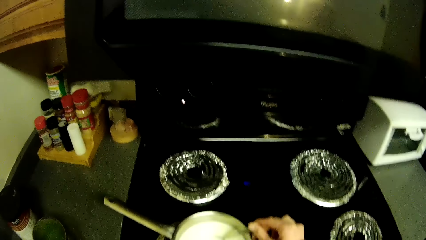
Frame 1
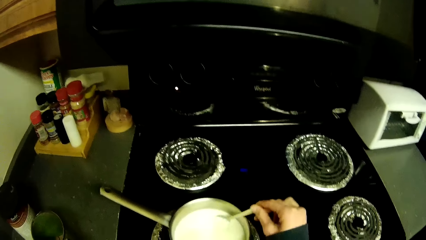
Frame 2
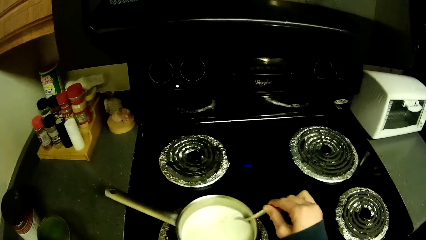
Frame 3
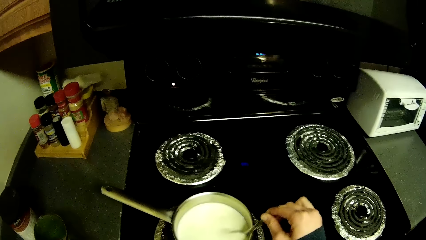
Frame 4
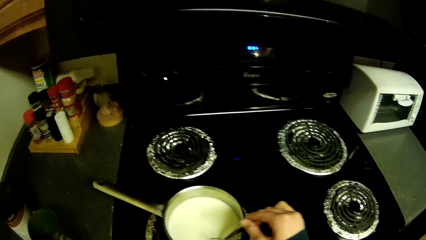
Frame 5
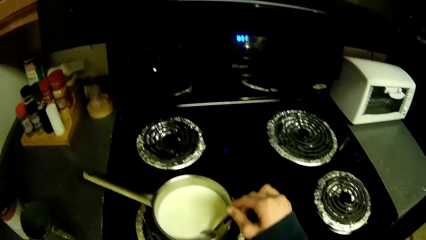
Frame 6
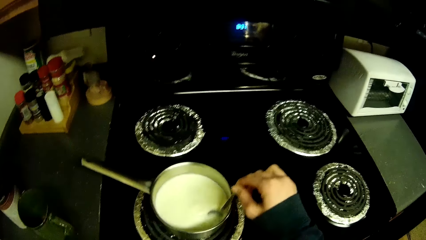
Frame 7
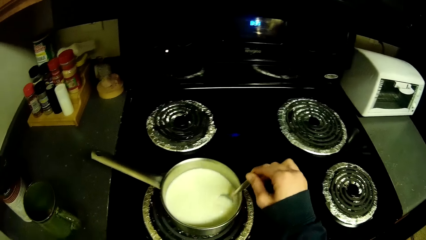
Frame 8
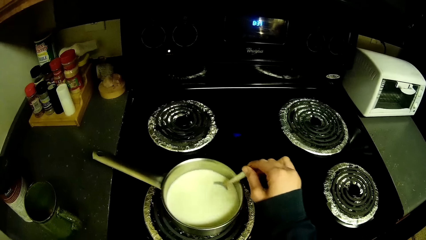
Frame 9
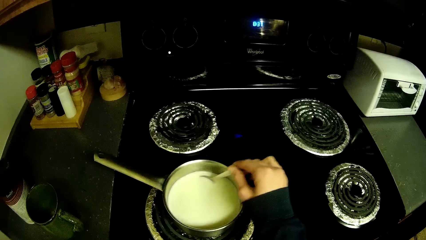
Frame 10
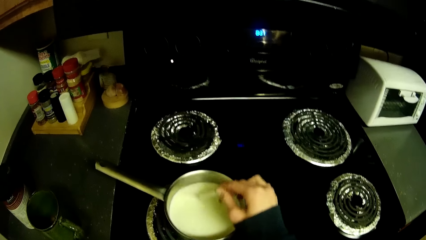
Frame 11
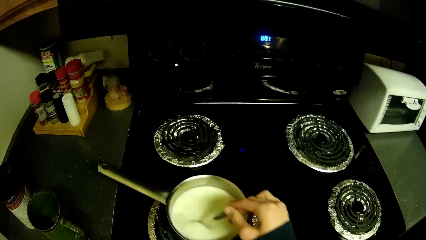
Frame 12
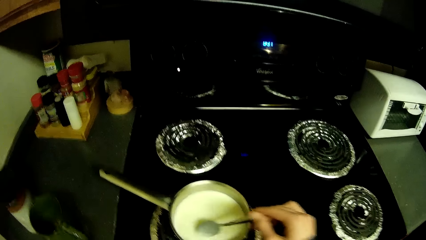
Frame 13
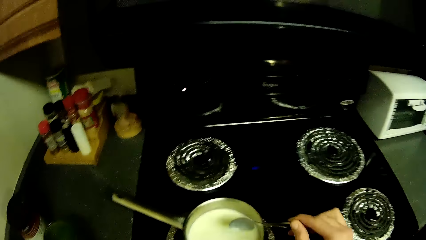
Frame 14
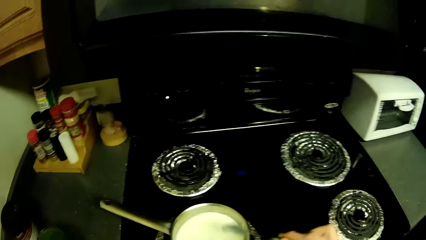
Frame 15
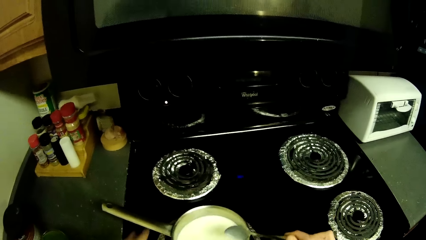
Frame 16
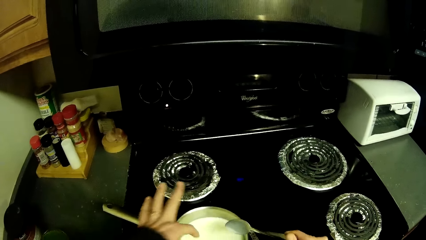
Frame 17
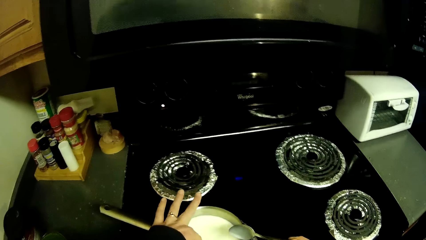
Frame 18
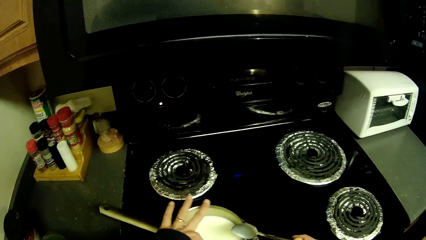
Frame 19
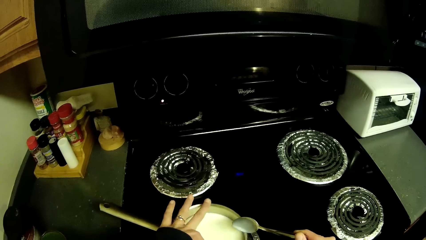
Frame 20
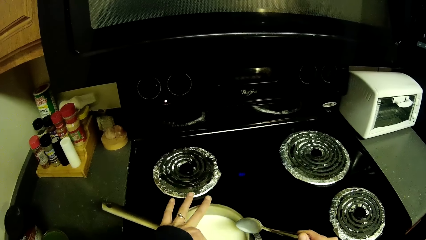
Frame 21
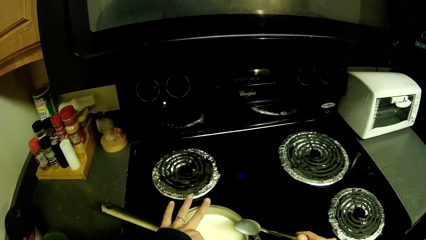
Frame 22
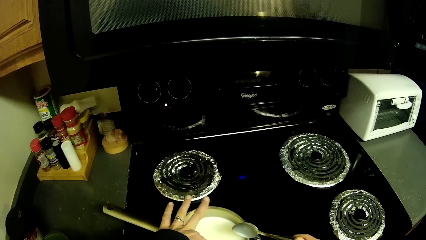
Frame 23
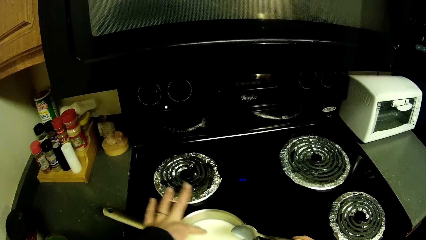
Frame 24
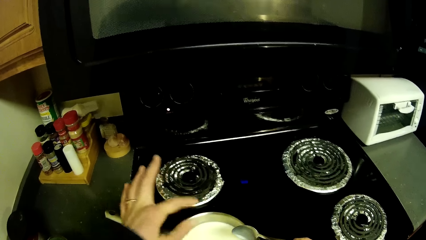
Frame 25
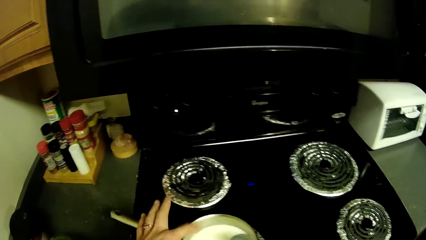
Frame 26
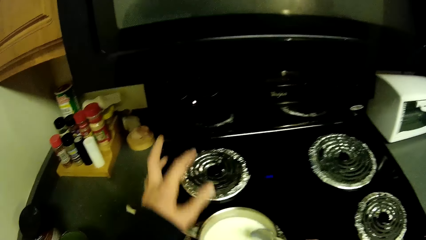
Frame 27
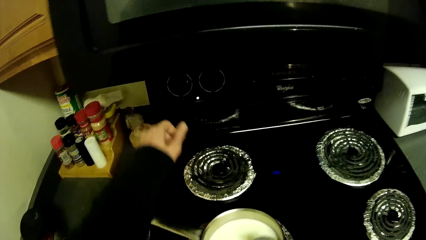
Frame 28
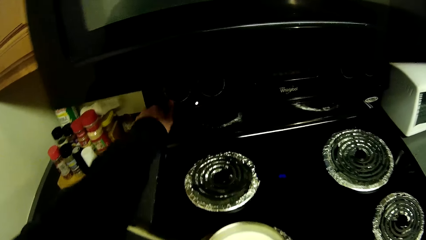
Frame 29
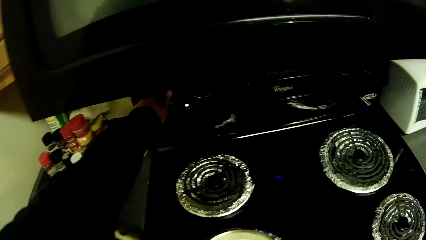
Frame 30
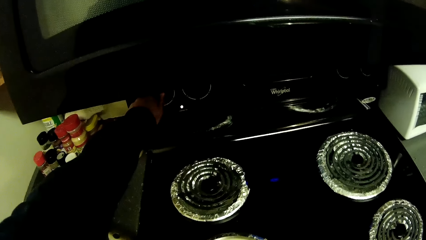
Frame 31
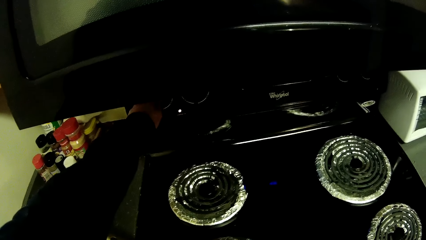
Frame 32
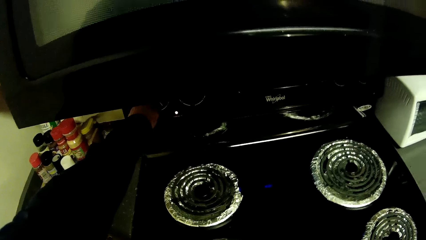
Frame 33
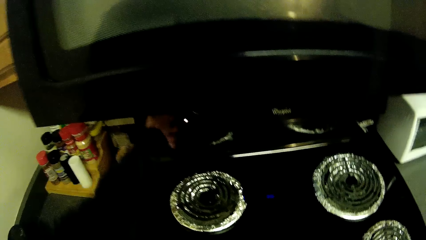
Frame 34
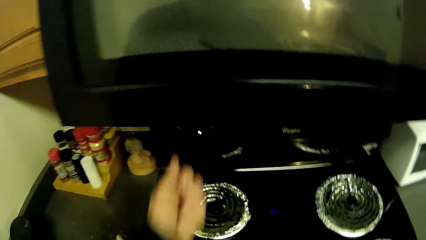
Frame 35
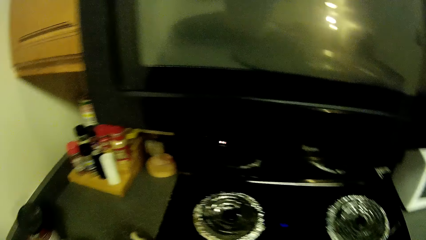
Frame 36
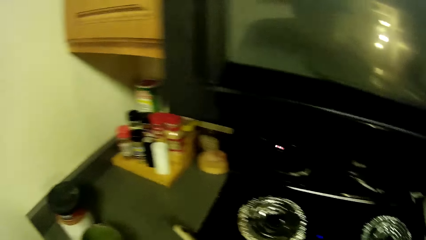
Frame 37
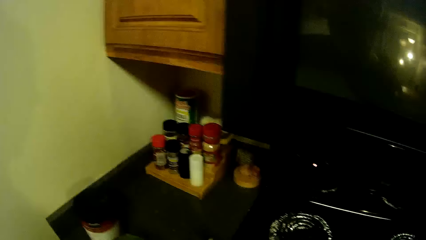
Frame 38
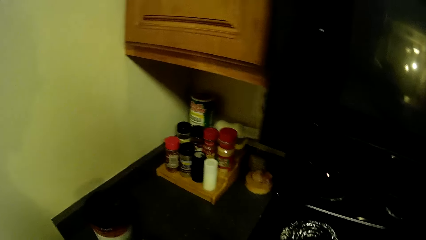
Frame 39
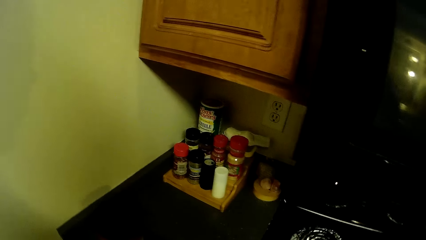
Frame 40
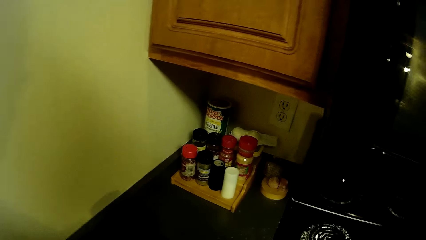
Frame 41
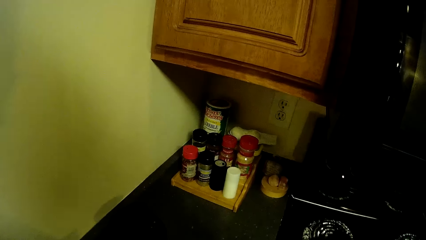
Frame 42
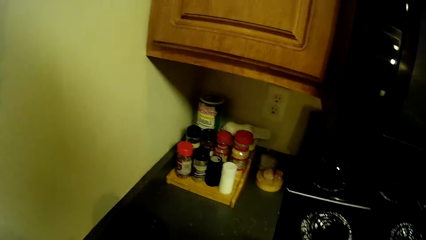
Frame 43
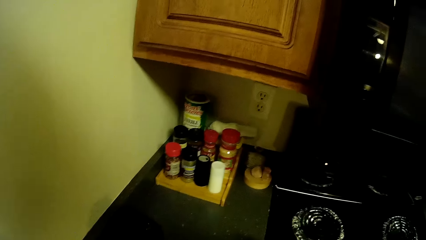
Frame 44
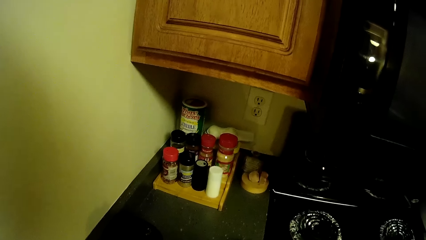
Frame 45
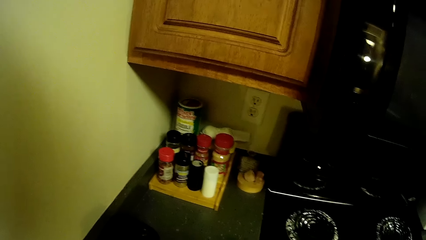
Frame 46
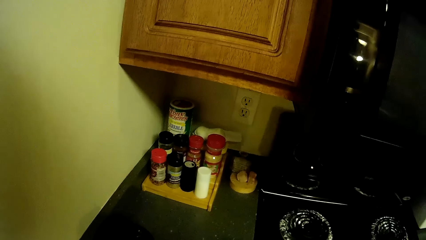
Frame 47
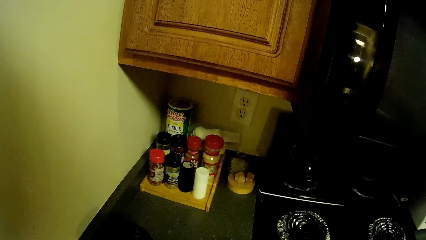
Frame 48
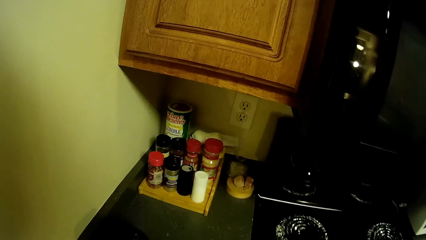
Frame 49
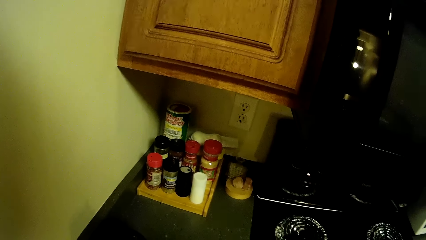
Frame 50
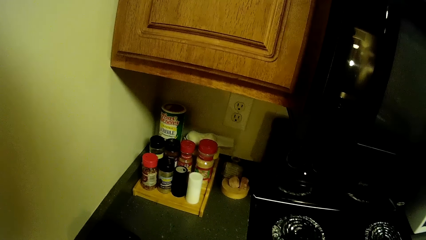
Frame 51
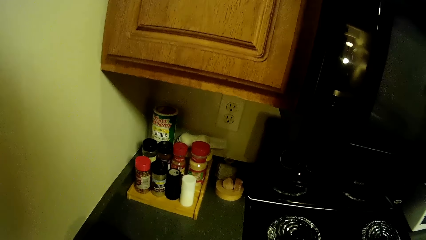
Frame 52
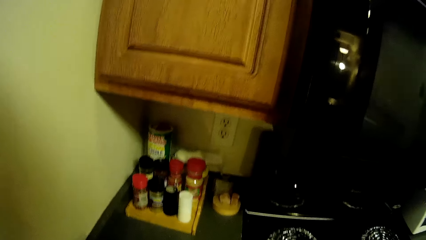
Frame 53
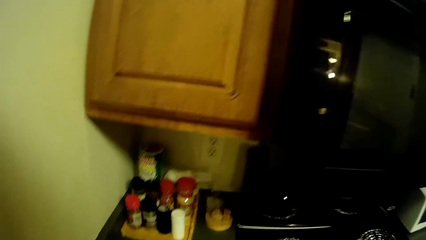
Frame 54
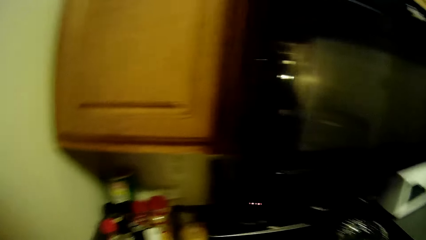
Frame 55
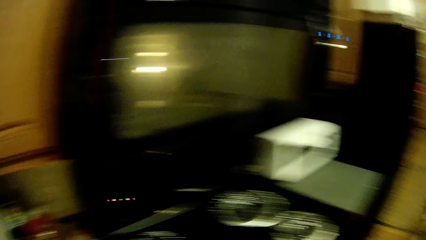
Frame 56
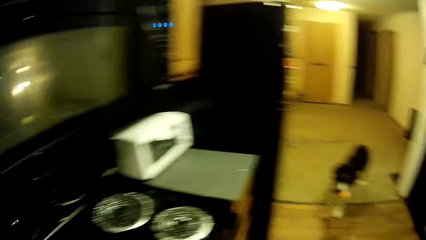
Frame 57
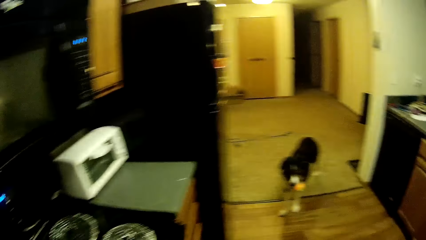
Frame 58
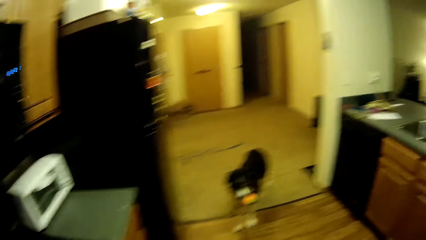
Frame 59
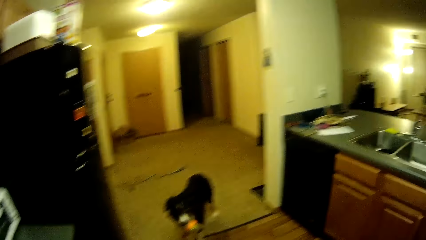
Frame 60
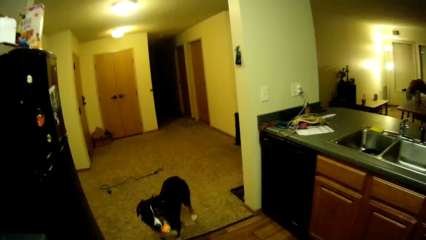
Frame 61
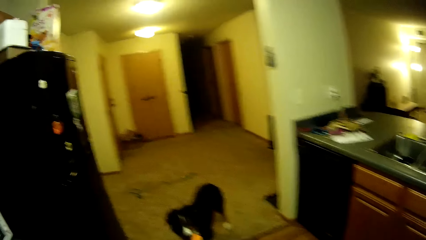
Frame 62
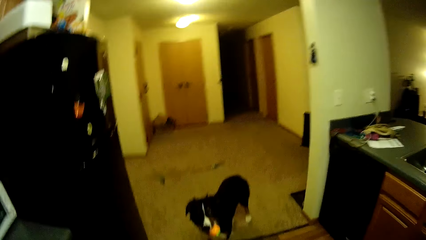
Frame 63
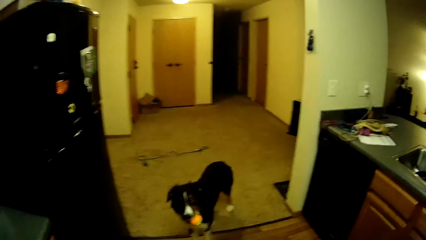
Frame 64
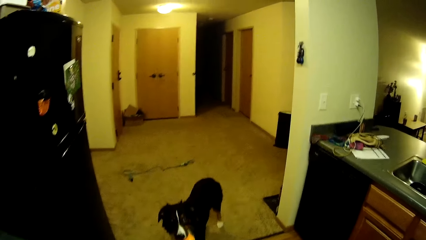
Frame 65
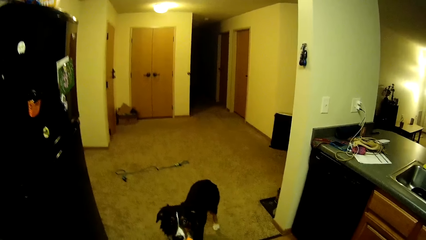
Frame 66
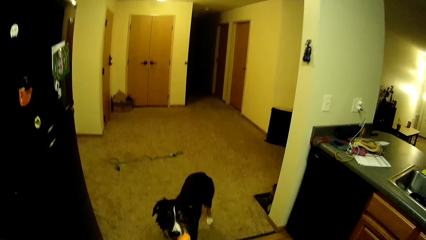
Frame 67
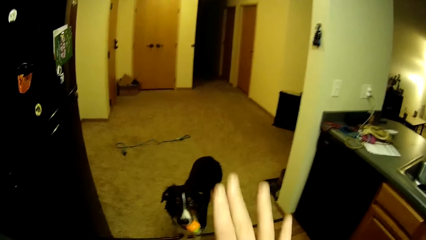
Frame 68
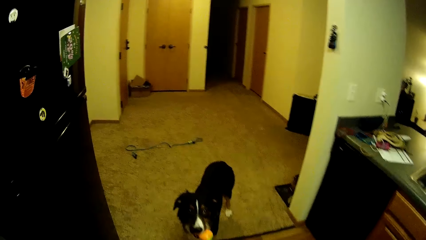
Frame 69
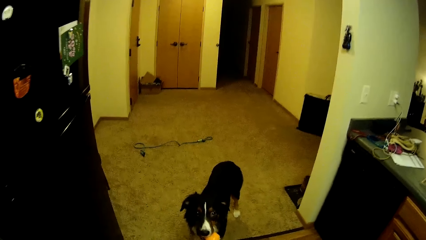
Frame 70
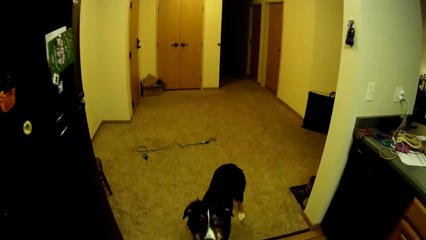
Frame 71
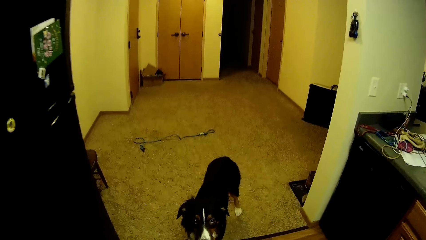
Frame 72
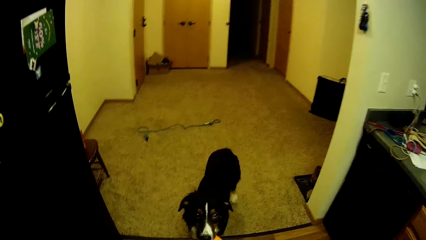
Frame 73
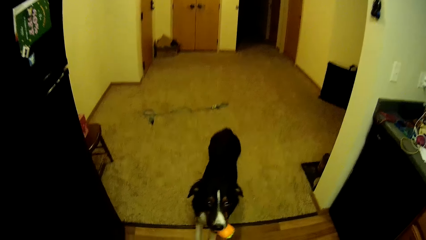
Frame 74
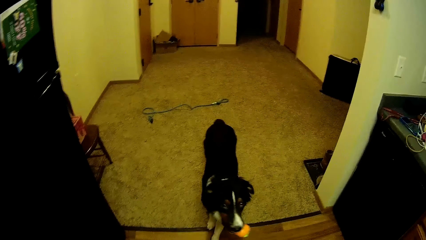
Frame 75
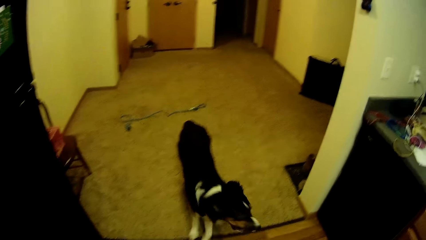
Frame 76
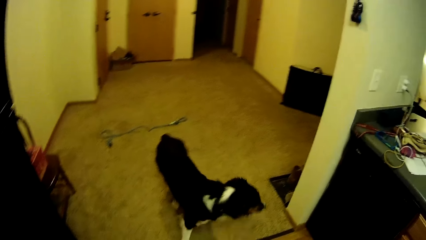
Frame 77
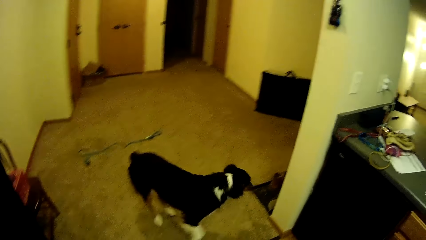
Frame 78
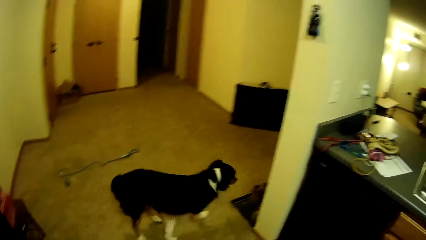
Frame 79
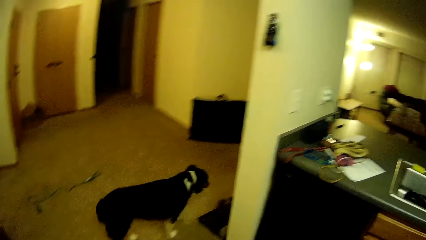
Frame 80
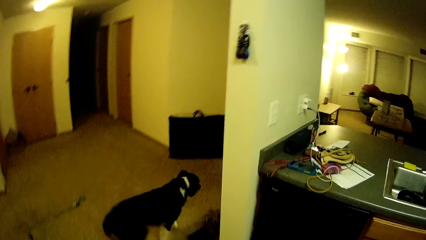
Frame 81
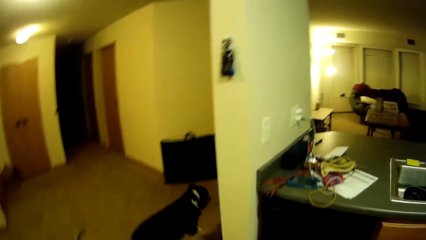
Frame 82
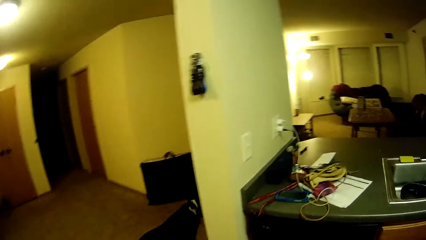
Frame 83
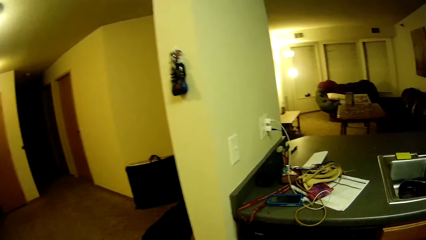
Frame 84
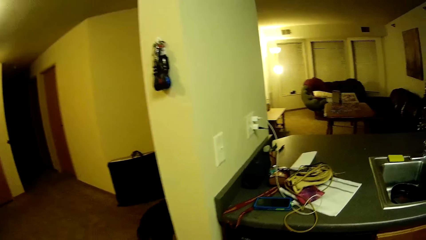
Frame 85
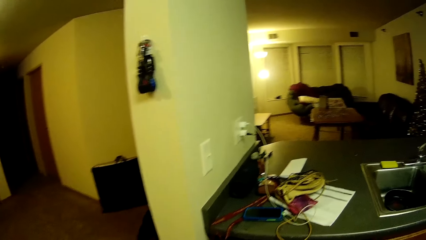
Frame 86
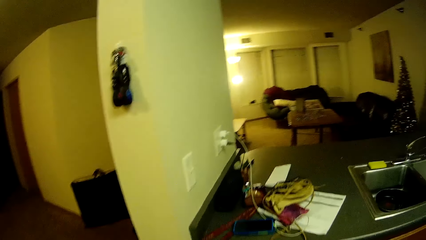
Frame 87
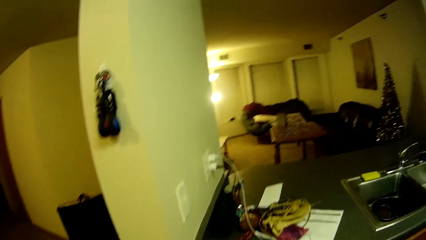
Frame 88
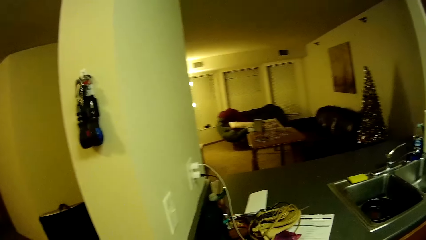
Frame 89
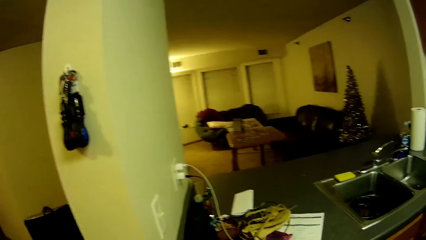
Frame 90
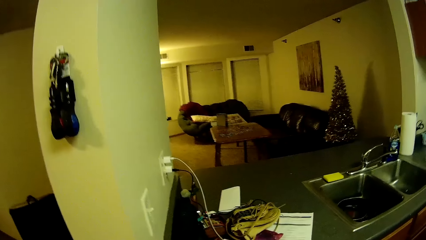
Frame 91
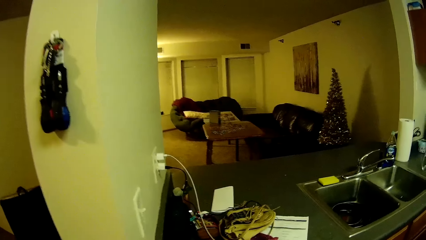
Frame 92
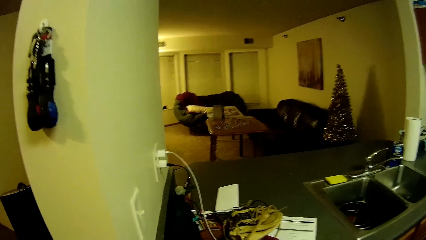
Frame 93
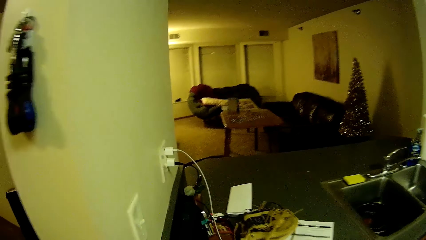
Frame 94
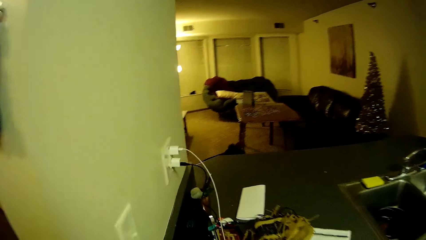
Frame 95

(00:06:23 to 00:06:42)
The camera wearer stirs the milk. He puts his hand in the milk. He touches the cooker. He looks around the room. He walks around the room. He waves the hand. He moves his hand.
